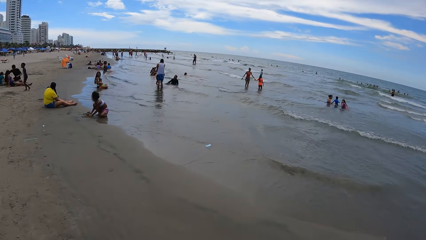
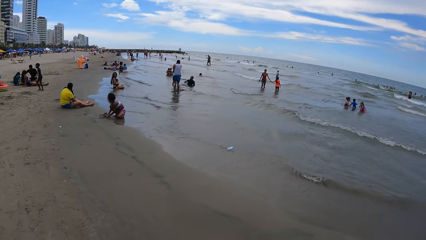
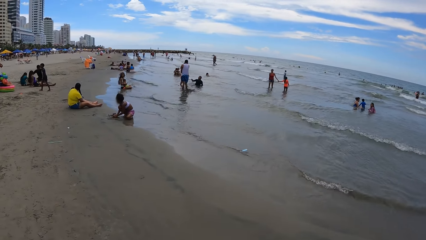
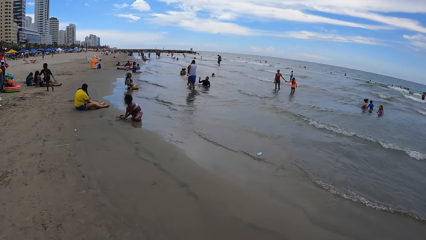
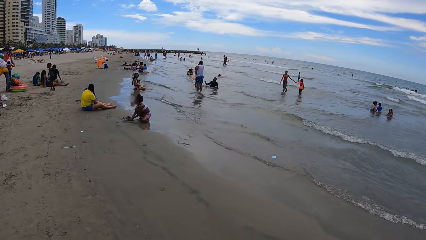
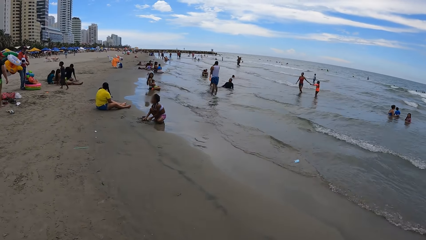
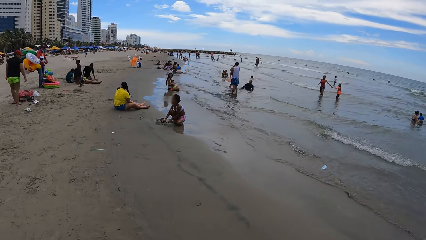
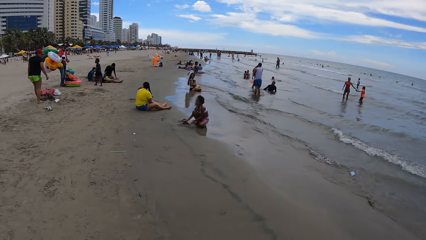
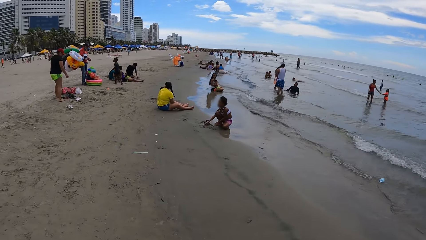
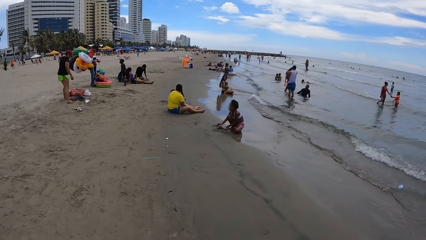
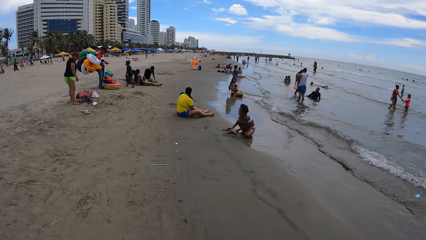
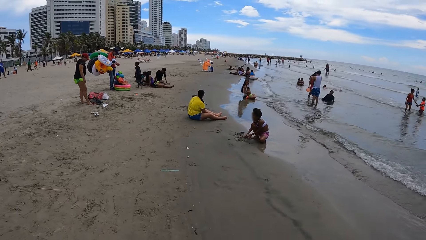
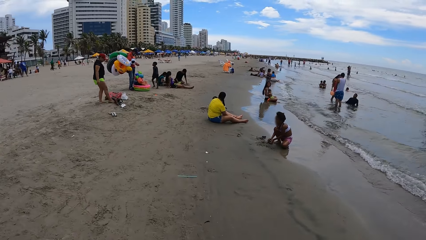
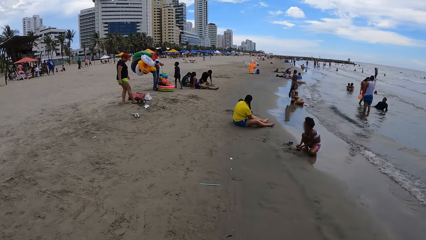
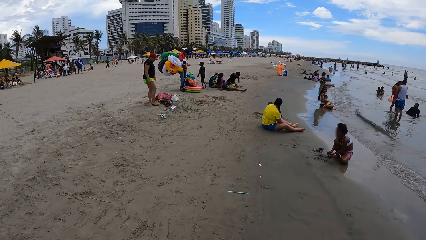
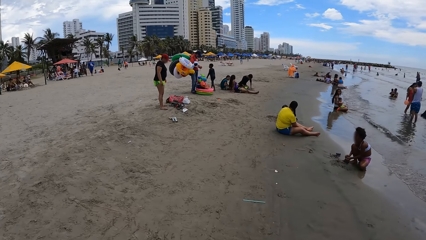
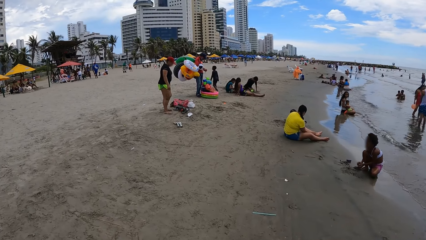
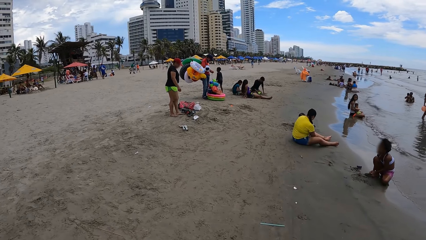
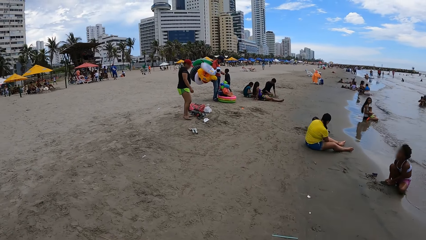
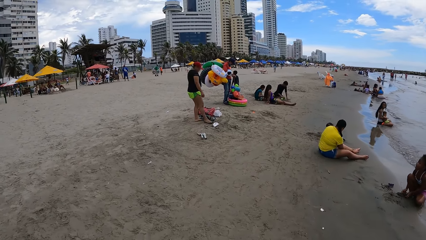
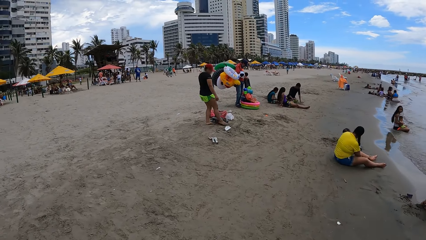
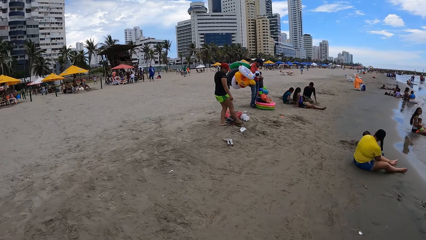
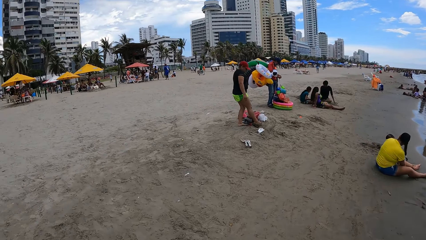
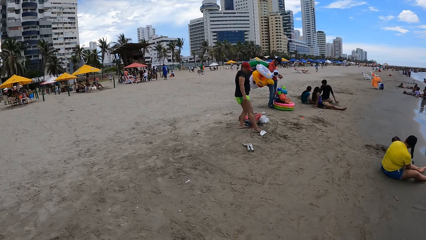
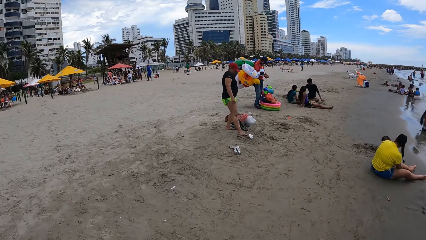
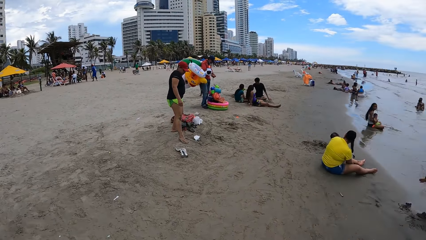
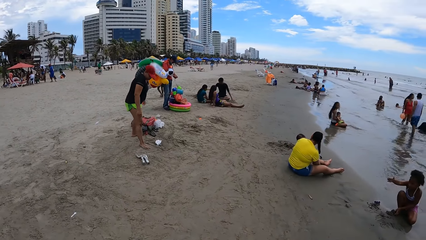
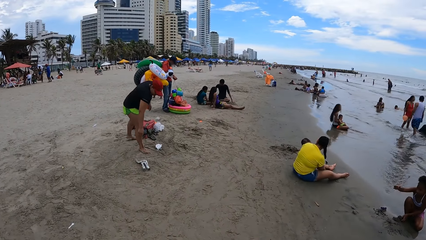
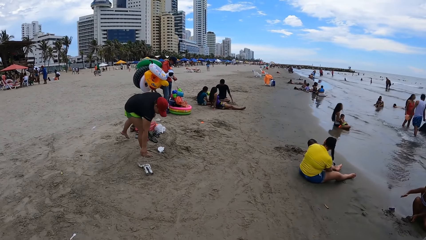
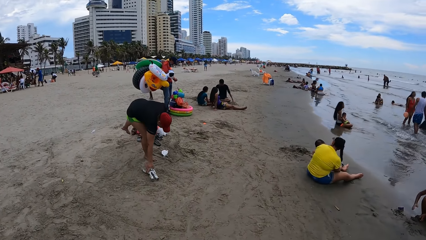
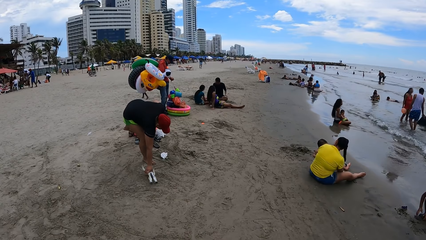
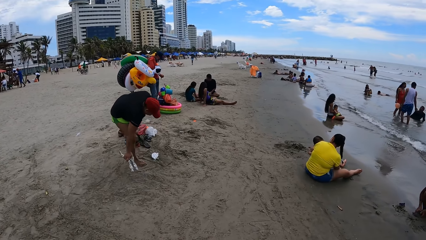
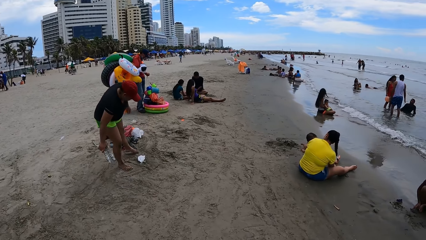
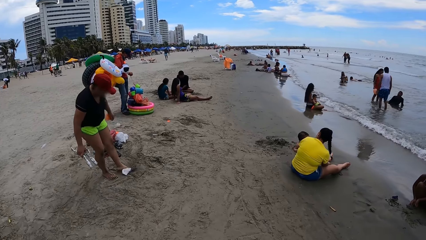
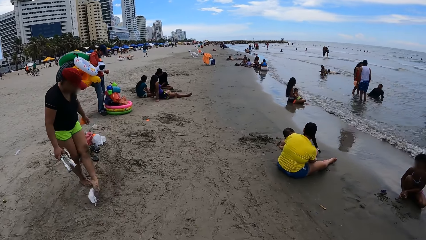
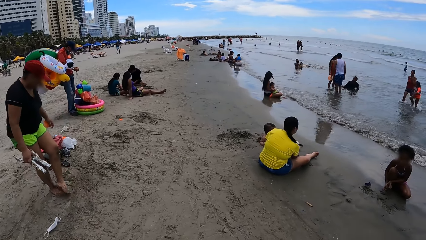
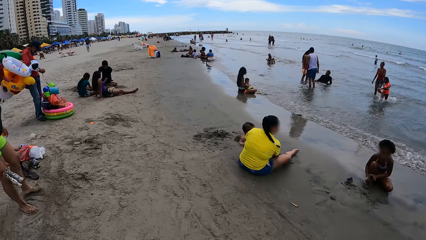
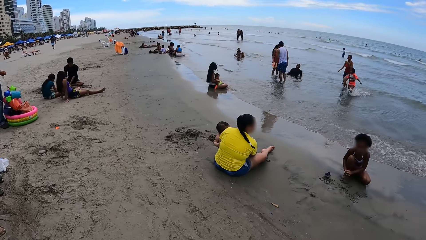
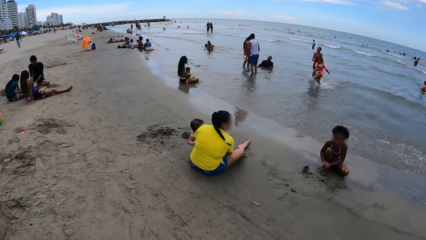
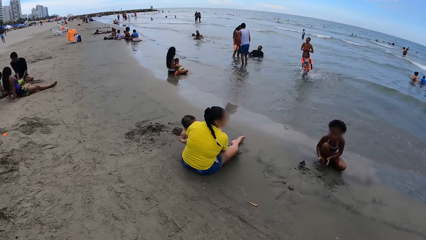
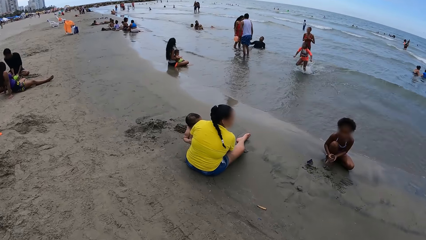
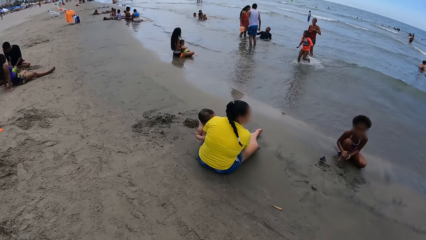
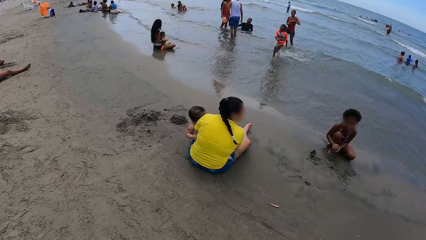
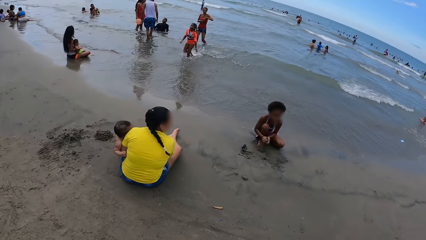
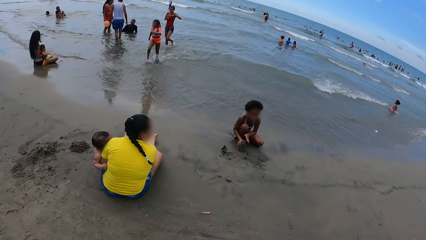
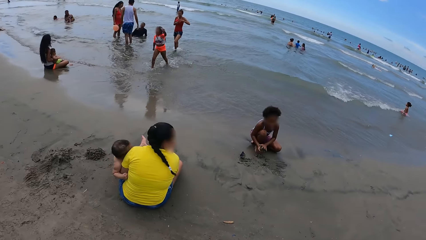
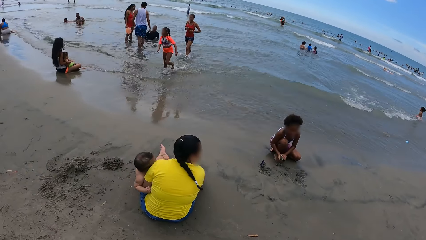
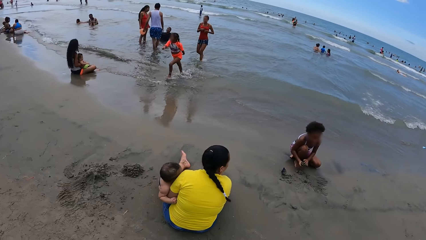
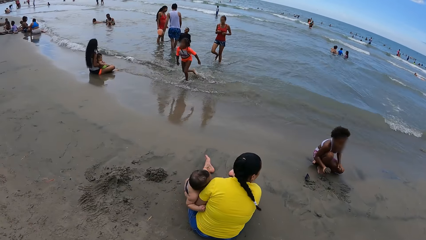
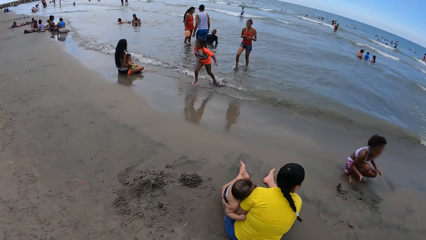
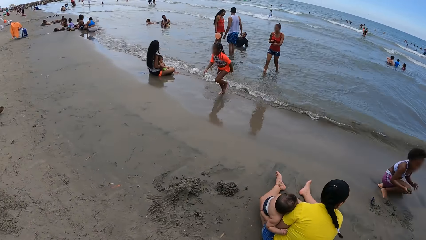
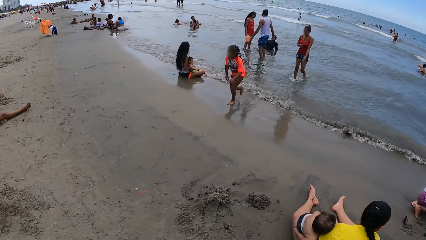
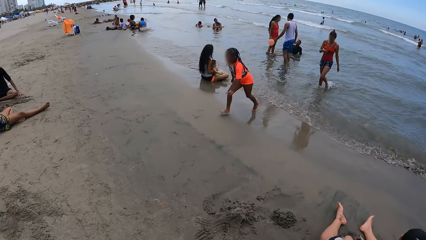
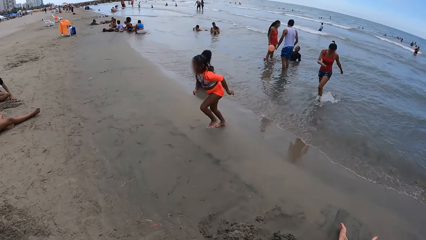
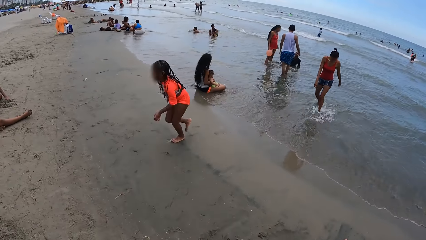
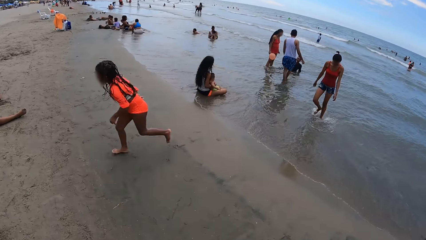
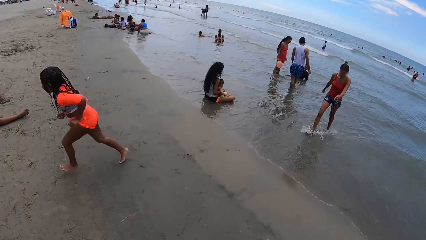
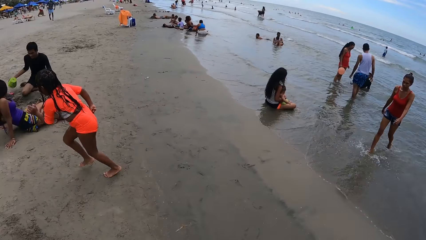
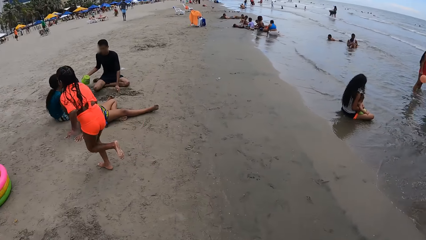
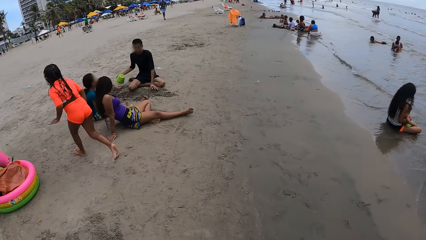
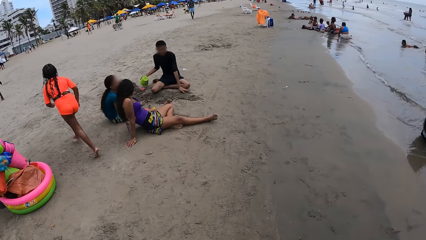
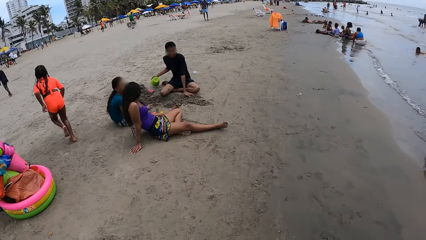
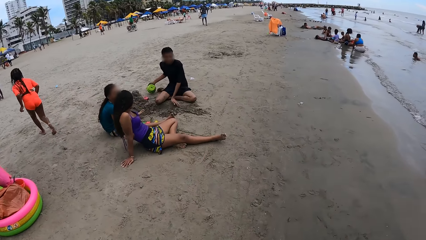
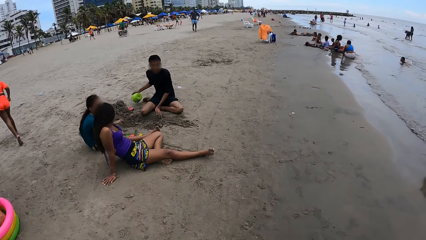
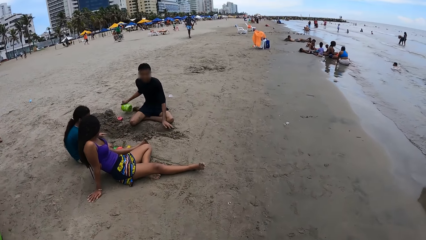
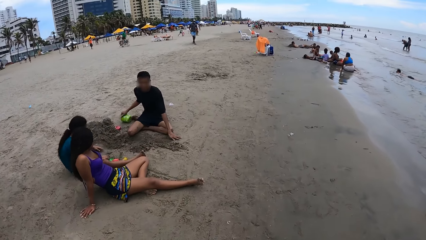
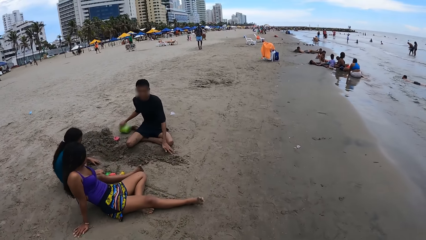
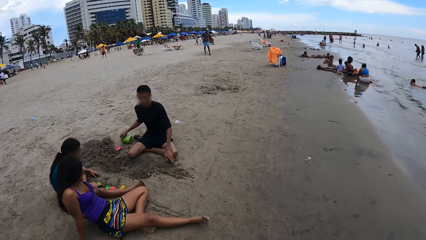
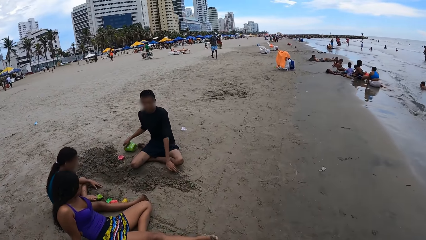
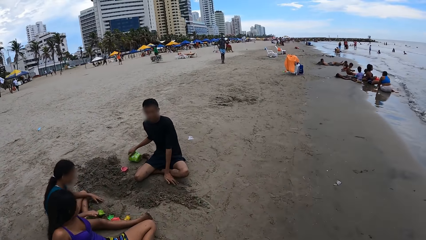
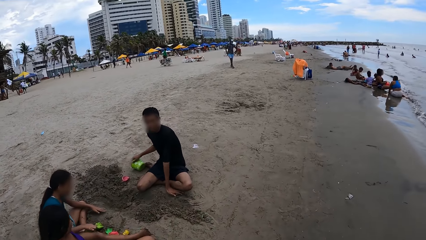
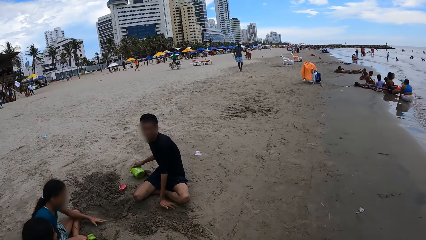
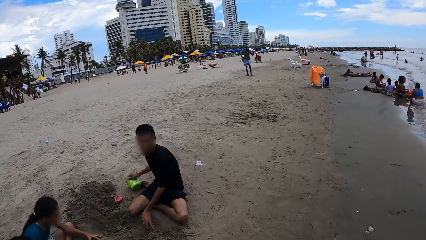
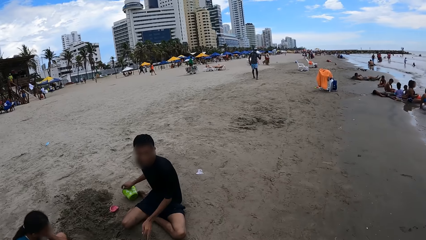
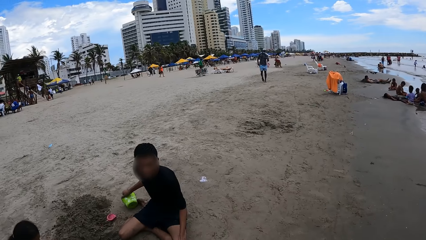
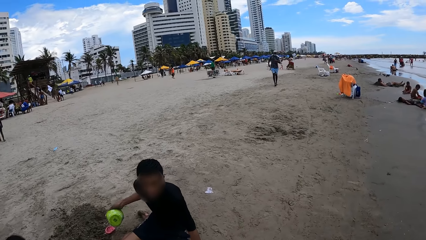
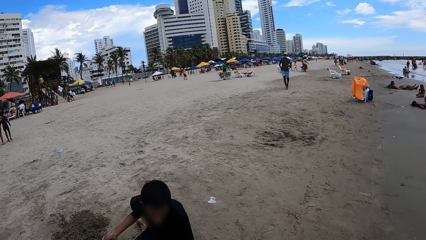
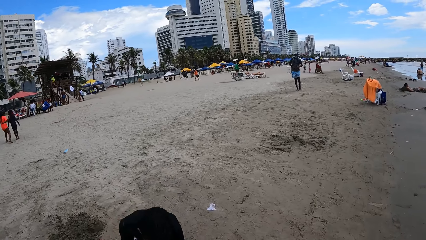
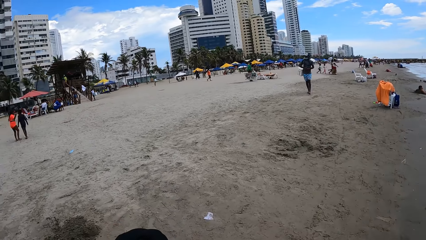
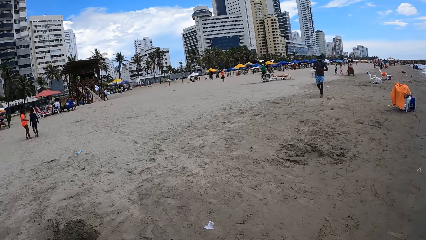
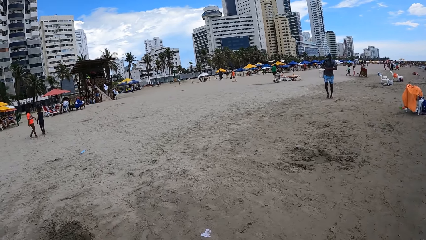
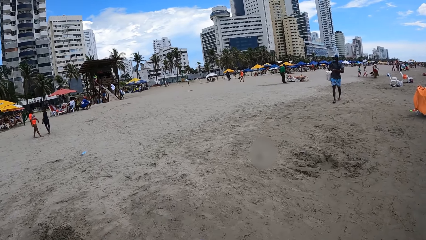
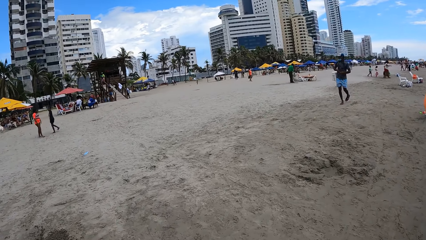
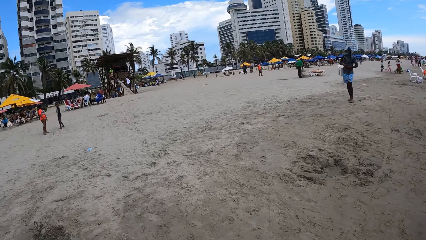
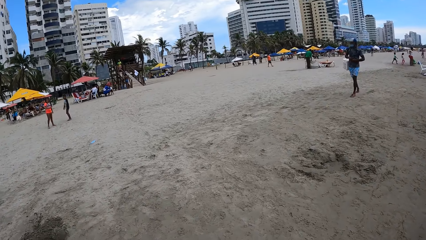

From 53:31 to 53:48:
The camera wearer looks around. They walk ahead.
